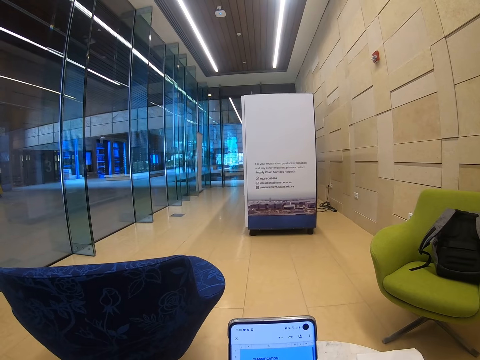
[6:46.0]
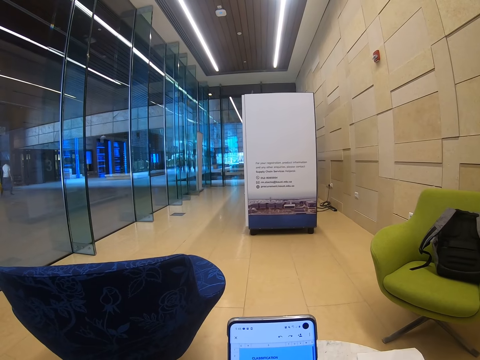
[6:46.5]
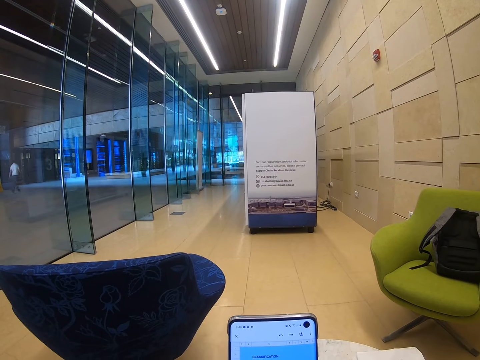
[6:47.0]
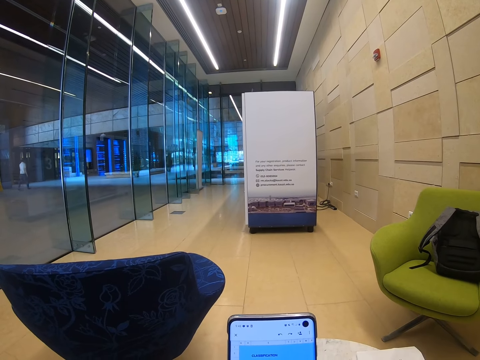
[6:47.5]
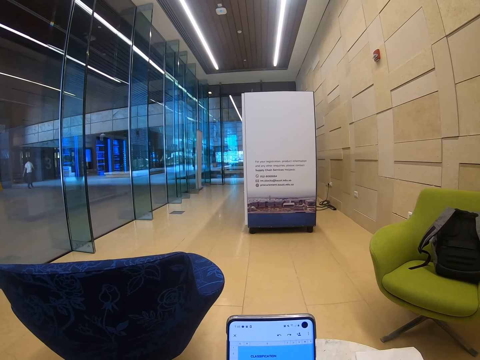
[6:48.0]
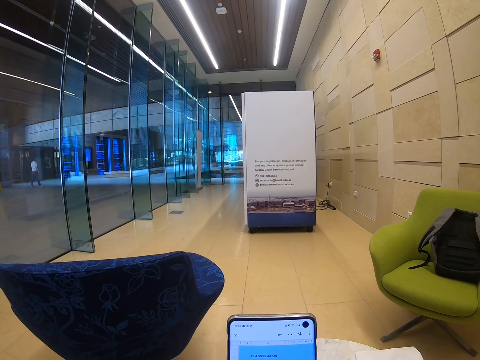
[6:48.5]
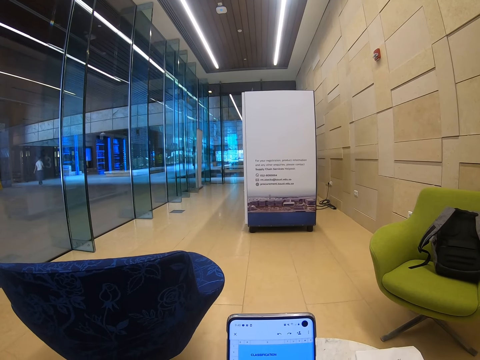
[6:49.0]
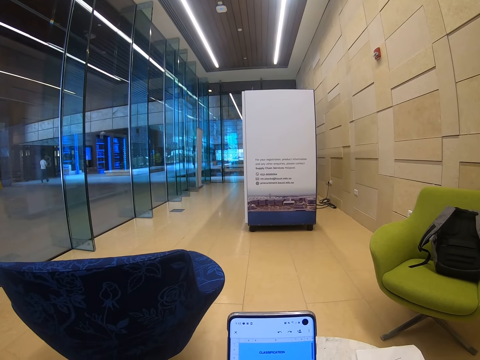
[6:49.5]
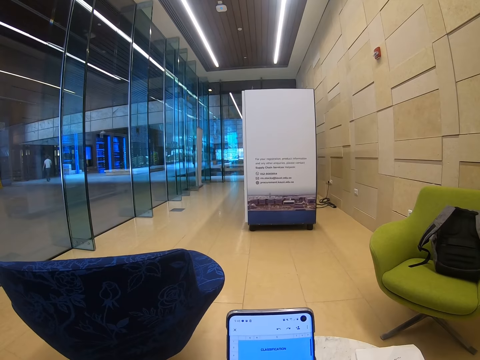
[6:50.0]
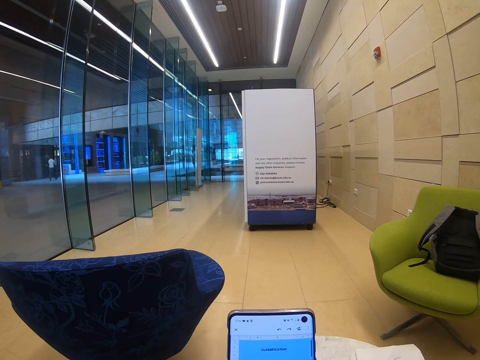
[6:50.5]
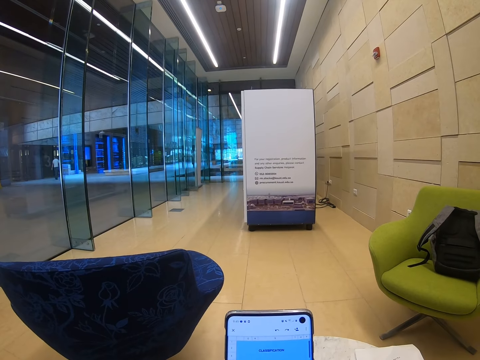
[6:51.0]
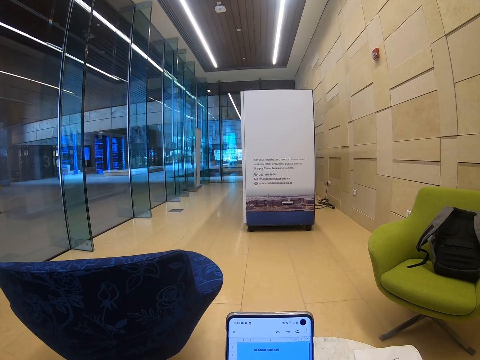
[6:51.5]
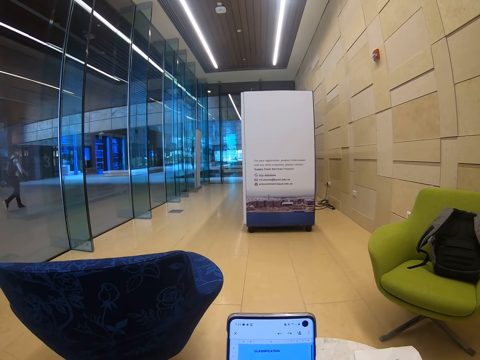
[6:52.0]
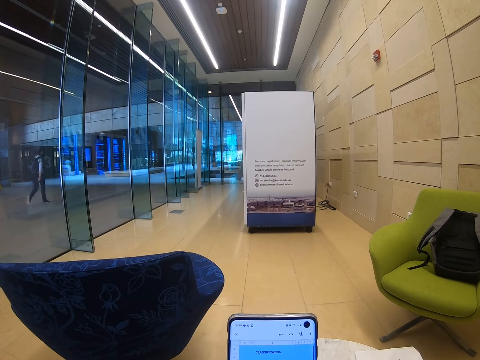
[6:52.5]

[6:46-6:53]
The camera wearer stares at the phone.

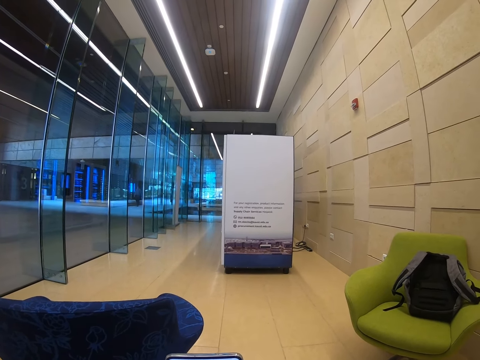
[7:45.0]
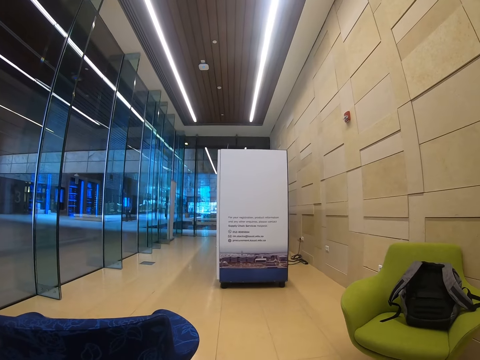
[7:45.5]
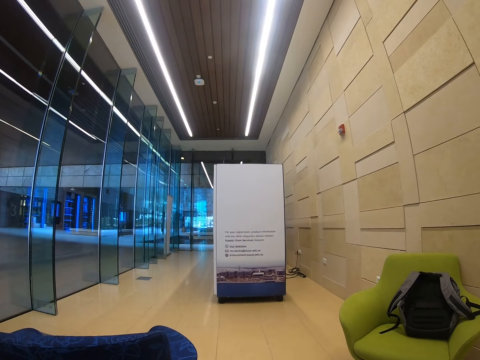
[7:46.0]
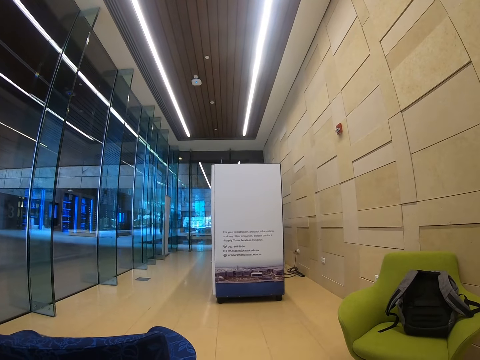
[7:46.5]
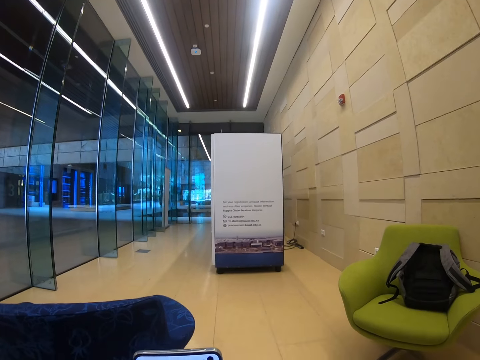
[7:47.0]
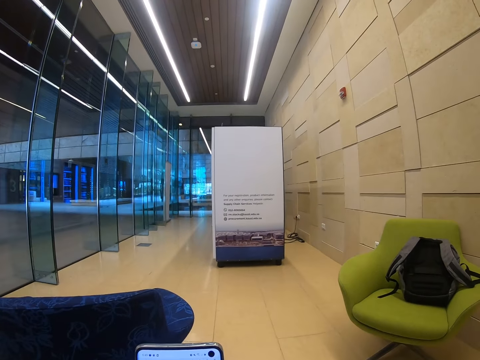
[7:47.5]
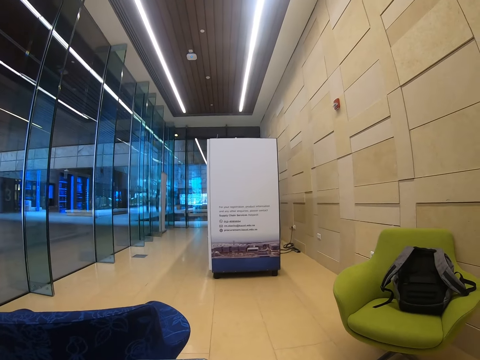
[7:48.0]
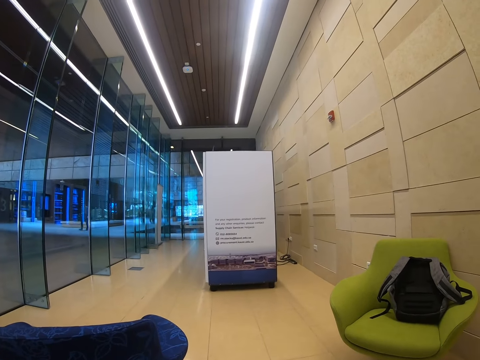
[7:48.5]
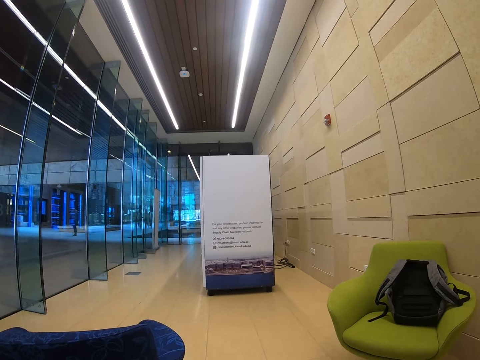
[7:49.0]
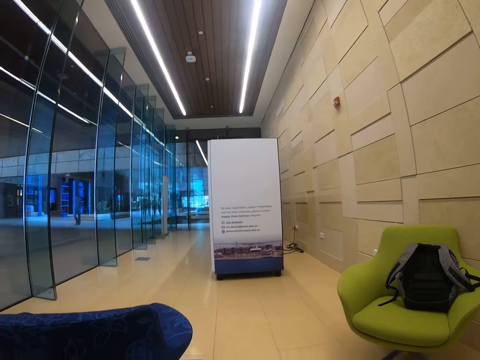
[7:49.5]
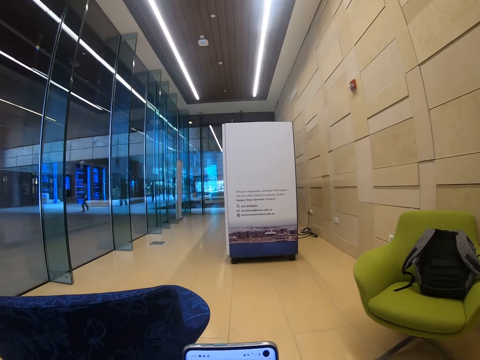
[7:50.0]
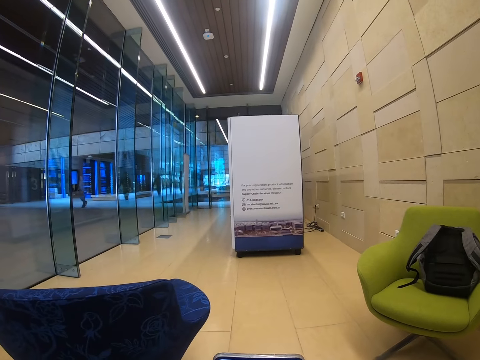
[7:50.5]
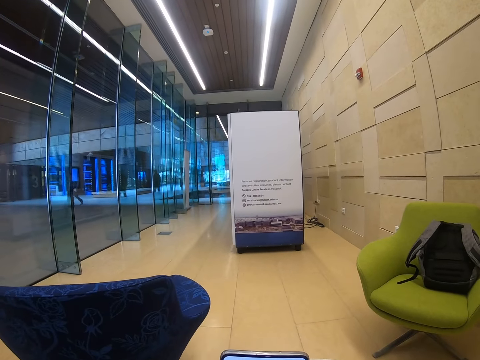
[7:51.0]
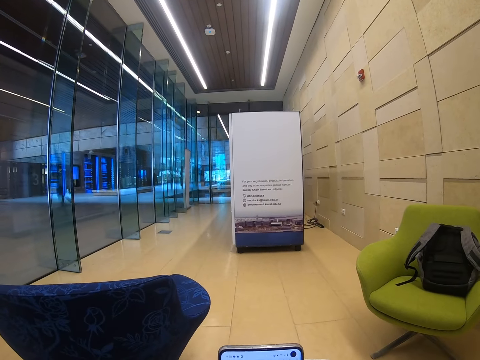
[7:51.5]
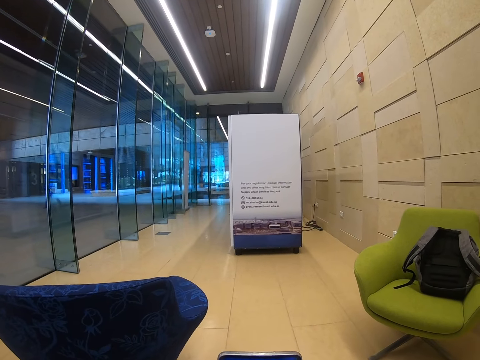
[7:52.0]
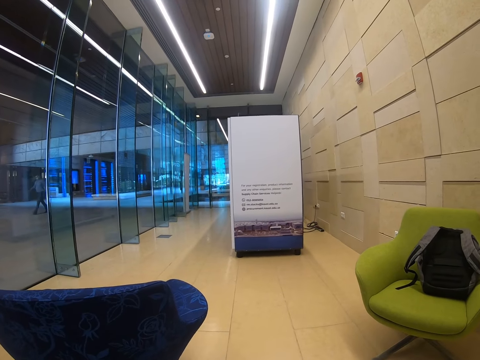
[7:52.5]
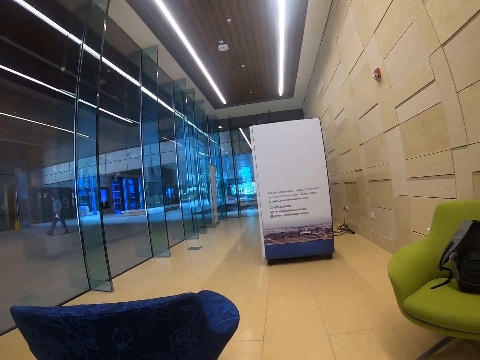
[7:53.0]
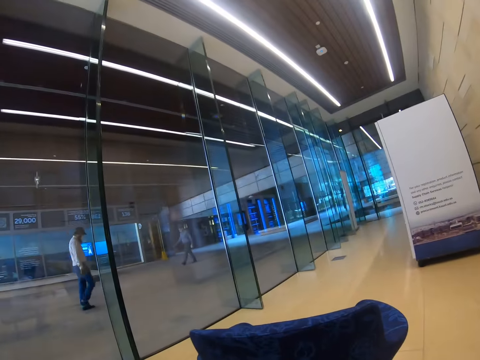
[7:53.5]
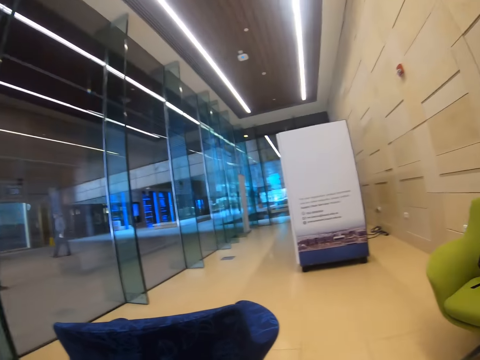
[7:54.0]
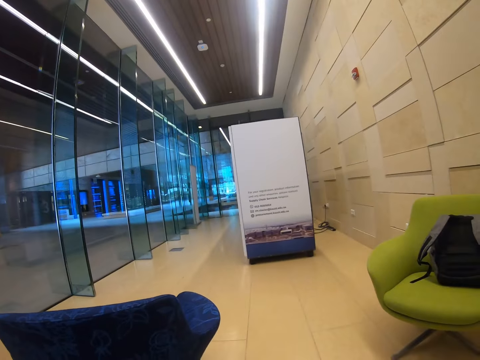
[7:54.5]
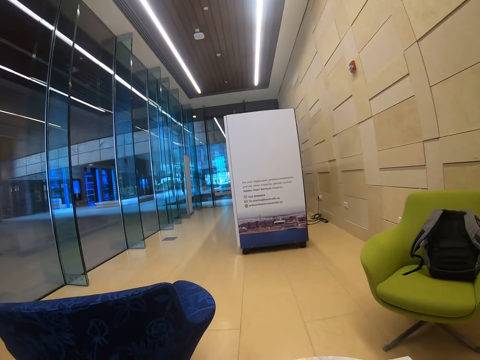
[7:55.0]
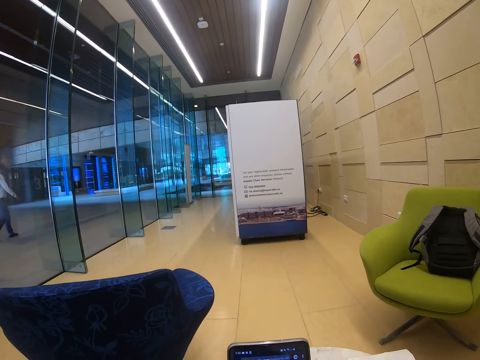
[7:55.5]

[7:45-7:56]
The camera wearer looks around the building. They stare at the phone.

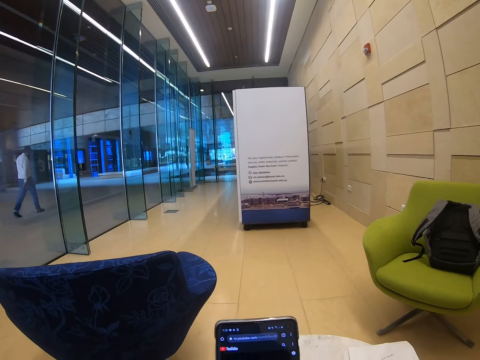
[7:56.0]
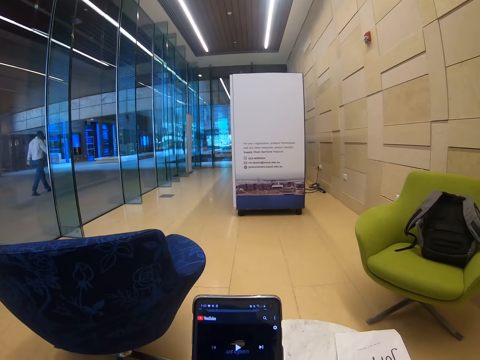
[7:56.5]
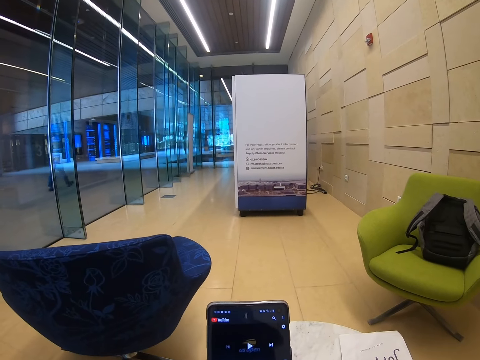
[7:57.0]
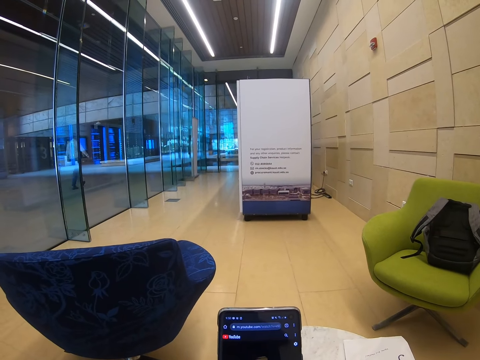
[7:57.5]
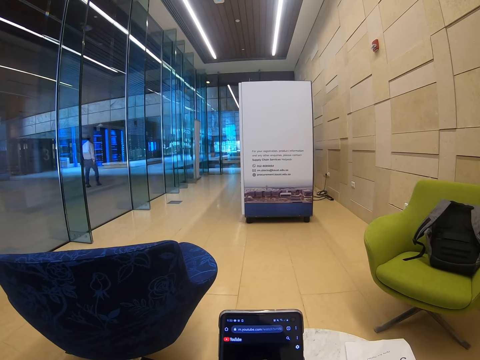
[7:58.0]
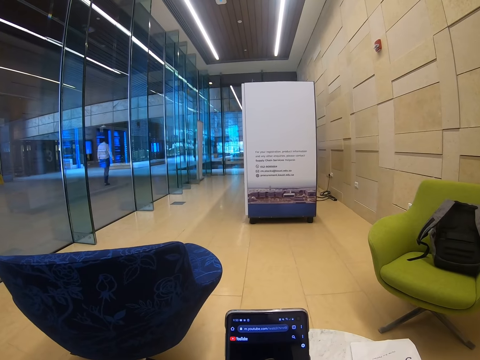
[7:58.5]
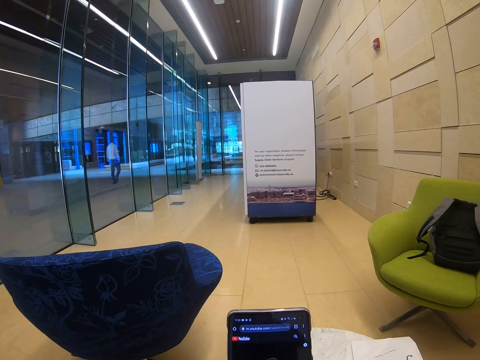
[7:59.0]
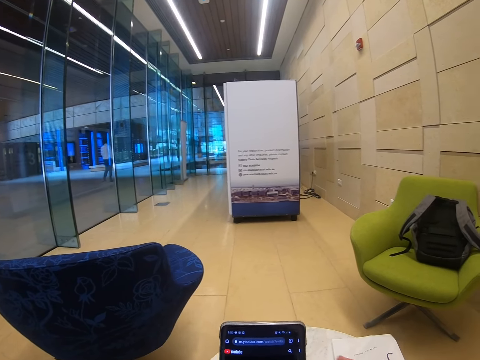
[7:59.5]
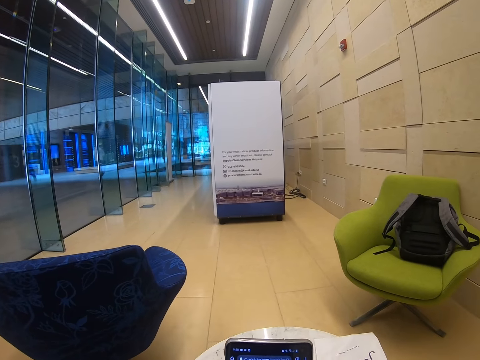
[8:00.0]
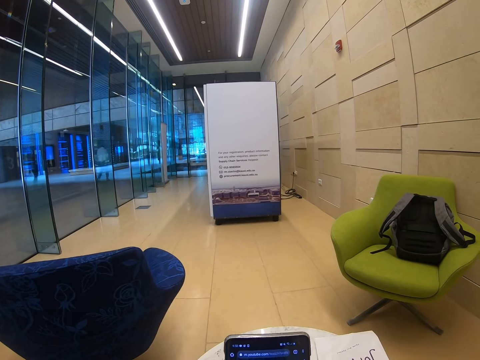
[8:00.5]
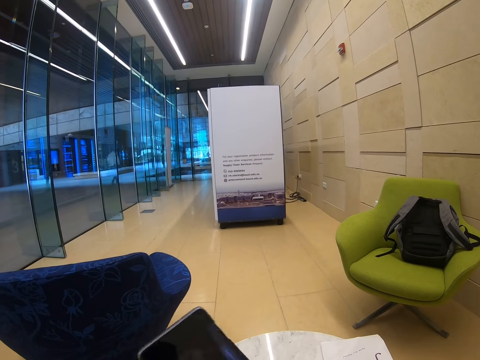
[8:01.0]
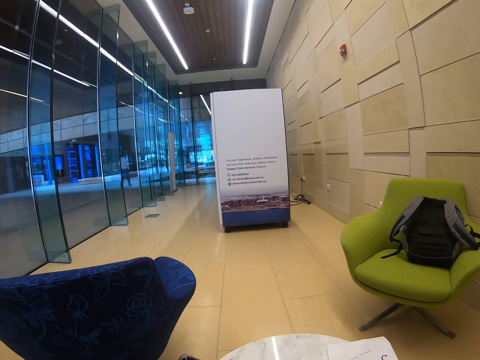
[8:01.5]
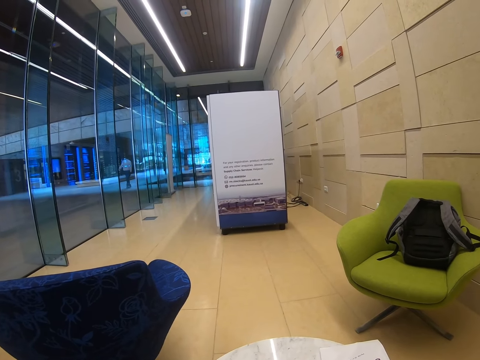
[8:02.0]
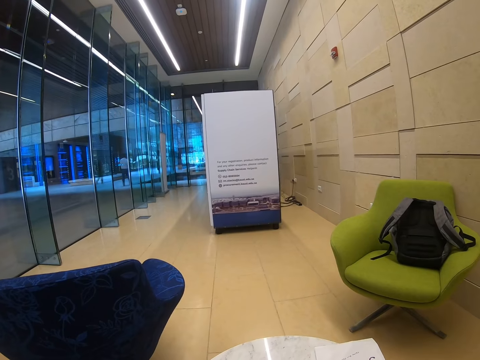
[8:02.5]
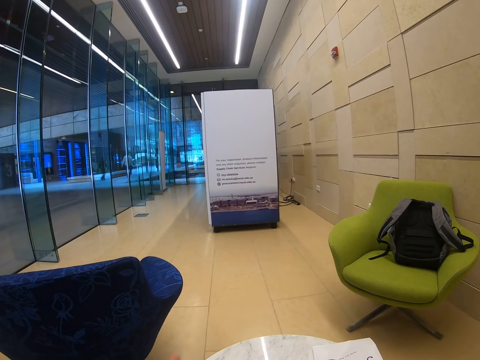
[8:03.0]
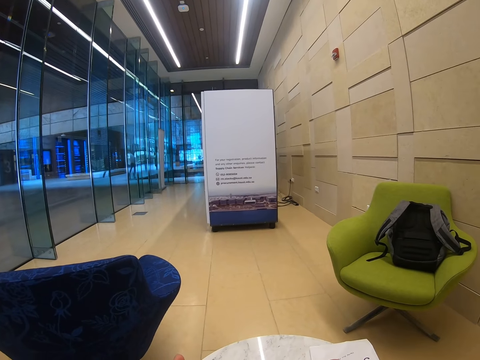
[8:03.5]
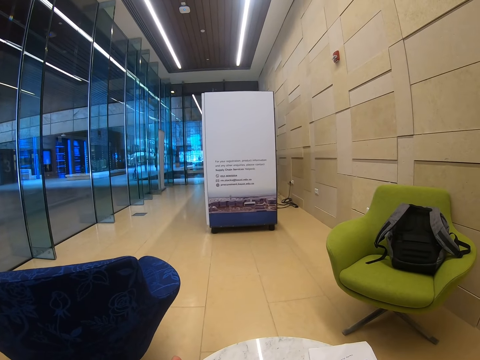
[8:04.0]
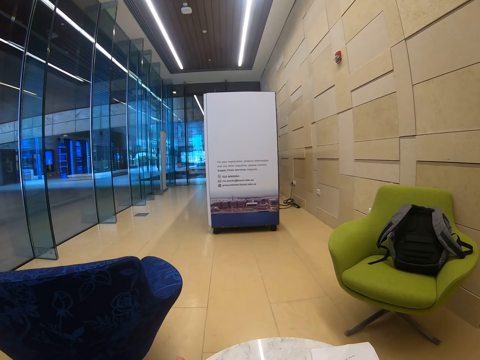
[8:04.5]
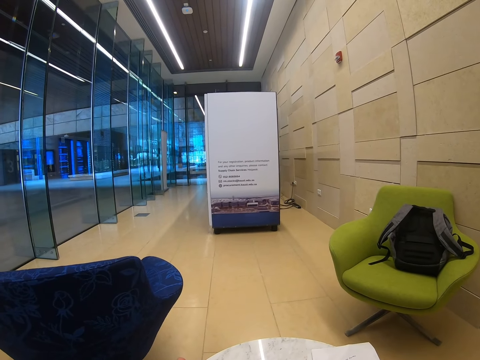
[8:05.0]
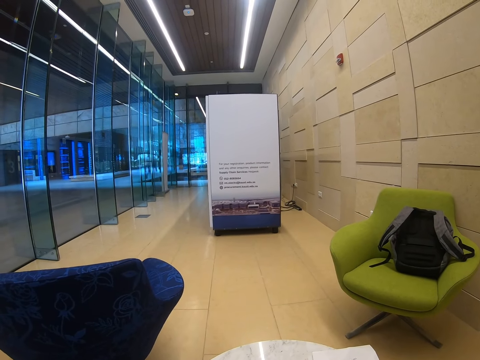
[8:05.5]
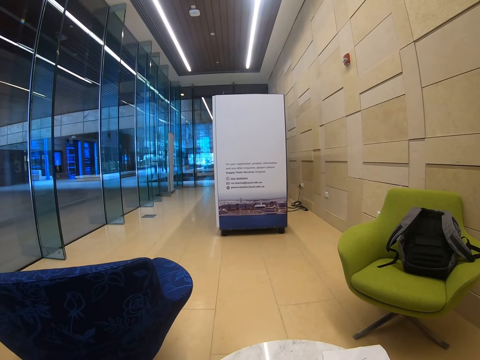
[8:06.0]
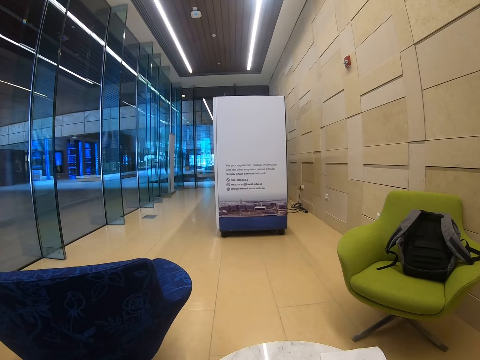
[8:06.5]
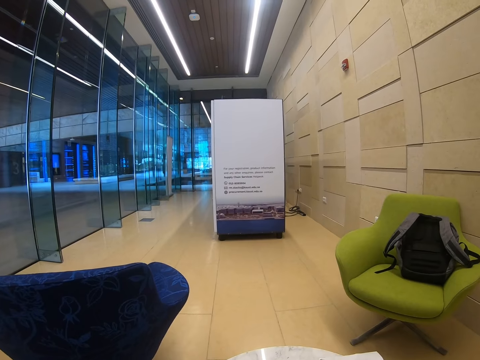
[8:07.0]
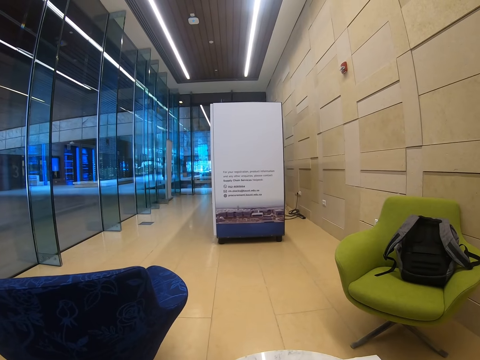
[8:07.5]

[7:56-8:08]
The camera wearer operates the phone.
